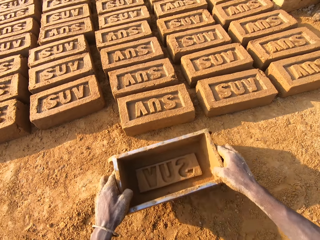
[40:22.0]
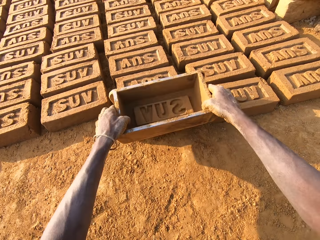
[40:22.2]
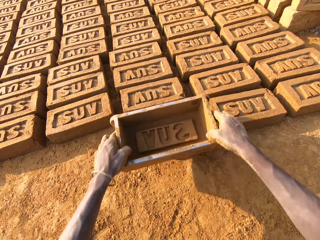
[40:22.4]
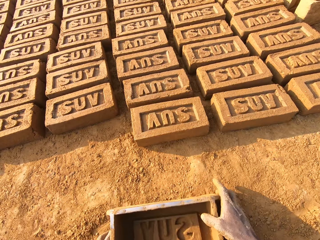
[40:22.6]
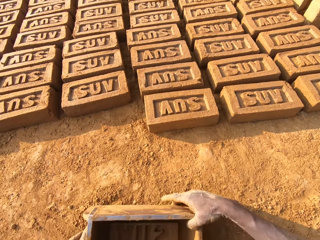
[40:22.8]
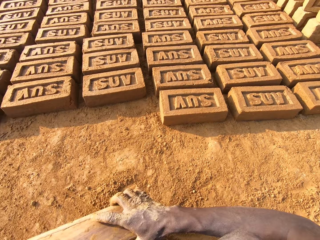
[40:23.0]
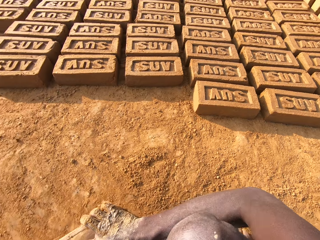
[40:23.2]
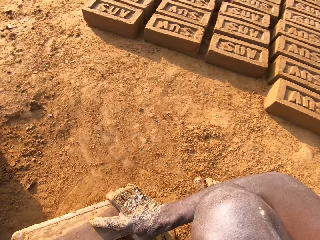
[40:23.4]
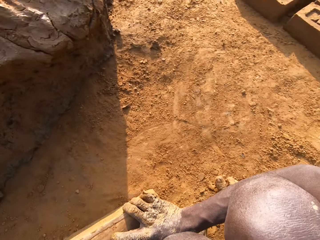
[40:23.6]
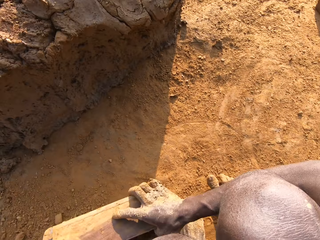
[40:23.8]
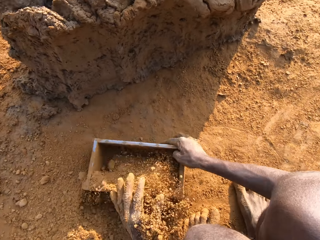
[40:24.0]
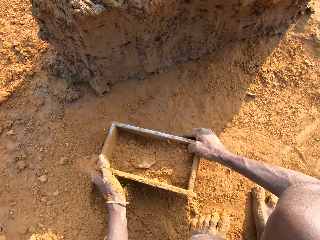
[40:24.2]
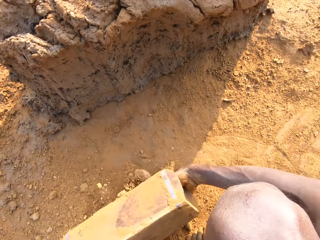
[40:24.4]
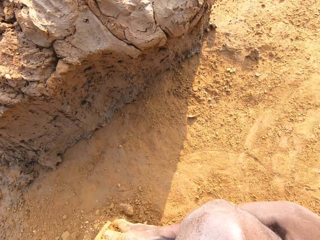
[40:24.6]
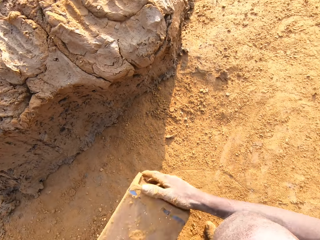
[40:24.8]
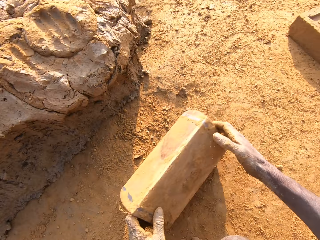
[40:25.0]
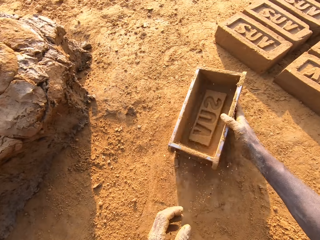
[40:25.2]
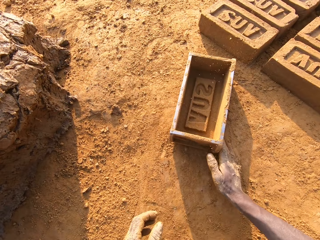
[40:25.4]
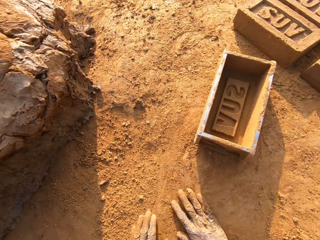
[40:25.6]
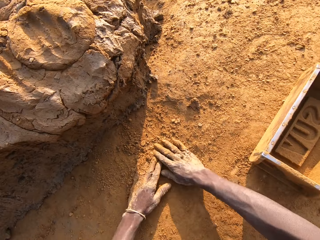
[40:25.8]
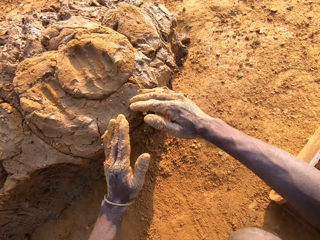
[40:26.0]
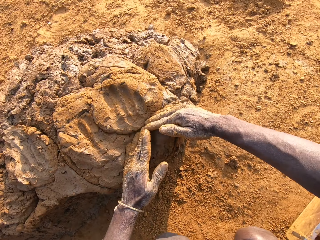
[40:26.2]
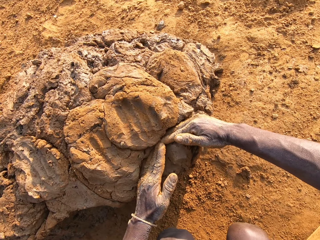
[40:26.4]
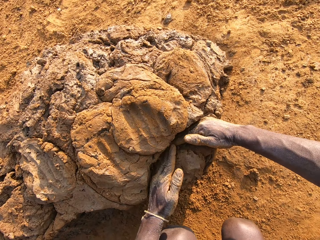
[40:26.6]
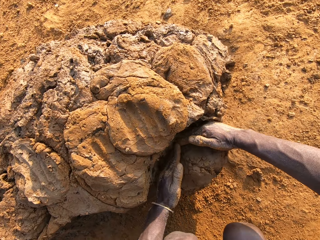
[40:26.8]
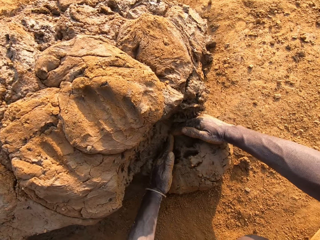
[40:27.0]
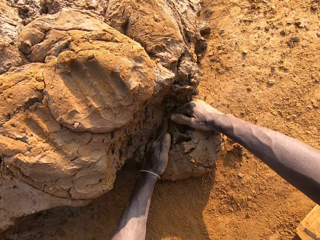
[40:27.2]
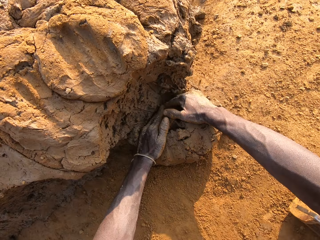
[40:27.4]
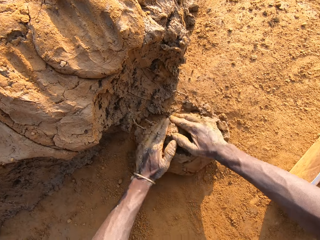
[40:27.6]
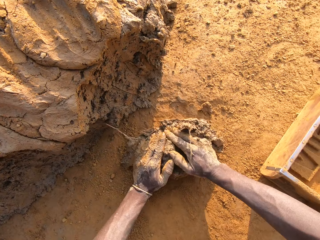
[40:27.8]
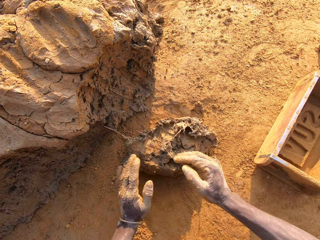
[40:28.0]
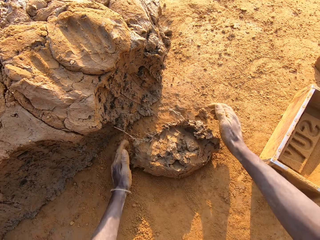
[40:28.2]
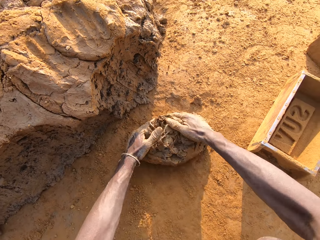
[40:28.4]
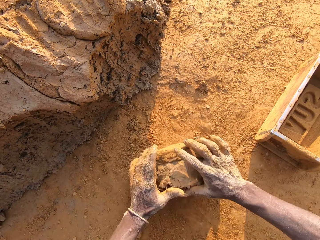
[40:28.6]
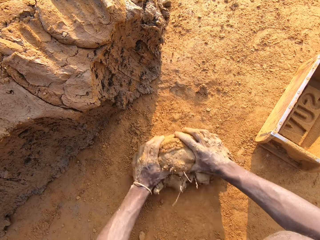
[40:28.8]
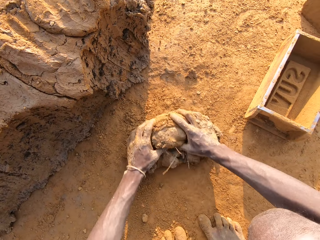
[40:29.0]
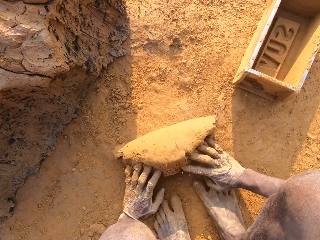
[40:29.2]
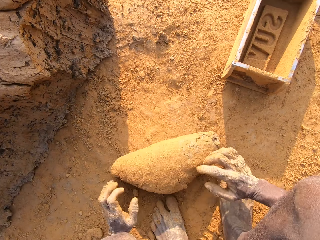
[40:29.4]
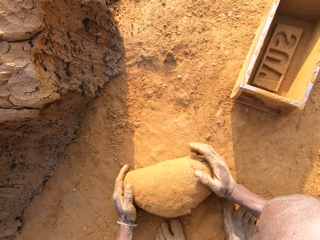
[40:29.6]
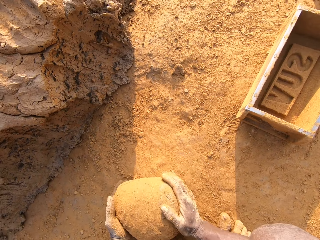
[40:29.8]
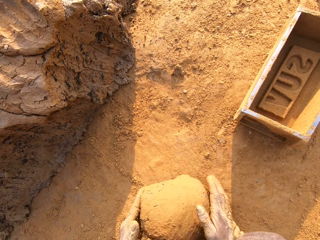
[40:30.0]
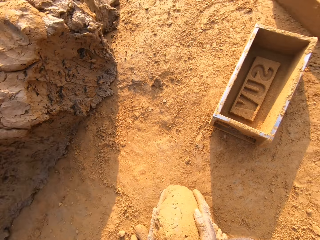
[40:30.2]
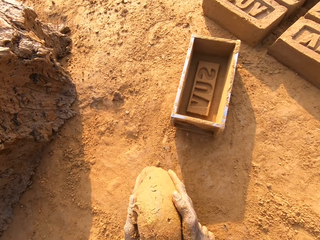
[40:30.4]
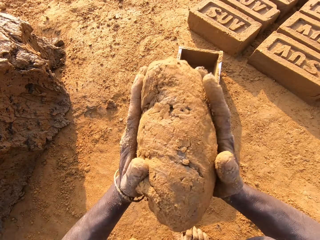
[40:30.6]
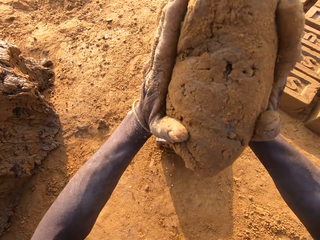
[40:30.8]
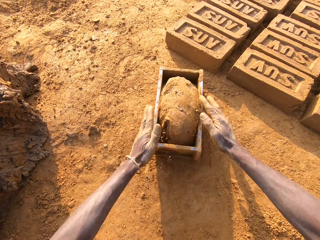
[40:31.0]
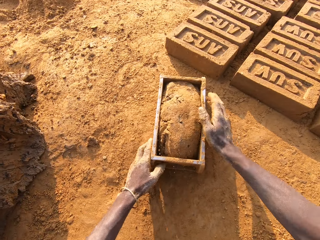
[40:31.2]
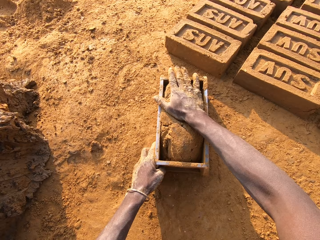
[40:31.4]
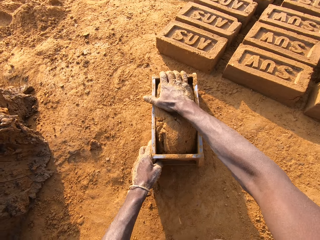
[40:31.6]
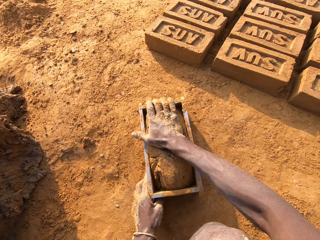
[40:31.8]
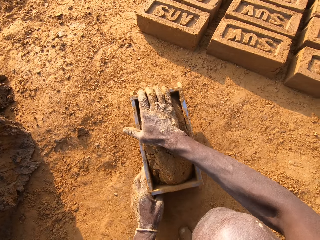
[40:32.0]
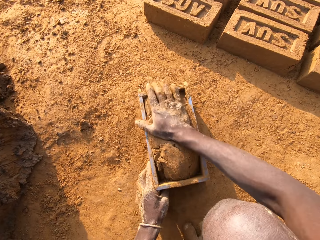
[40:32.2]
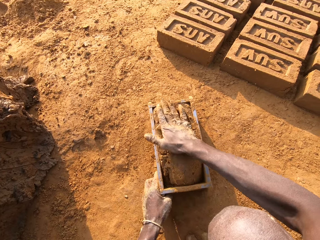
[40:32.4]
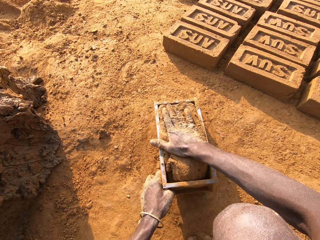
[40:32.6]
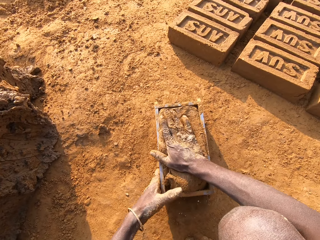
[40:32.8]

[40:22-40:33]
The camera wearer picks up the brick mould. He taps the brick with the brick mould in his hands. He presses the brick with the brick mould. He places the brick mould on the ground. He picks up the brick mould. He moves close to the heap of mortar or clay. He puts sand in the brick mould. He packs sand on the ground with the brick mould. He pours the sand in the brick mould on the ground. He puts the brick mould on the ground. He slides his hands on the ground. He touches the ground. He cuts out a portion of mortar from the heap of mortar with his hands. He molds the mortar on the ground. He picks up the clay. He puts the clay in the brick mould. He moves the brick mould. He presses the clay in the brick mould.

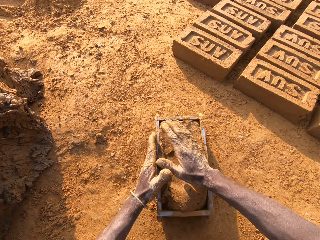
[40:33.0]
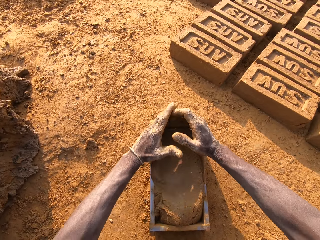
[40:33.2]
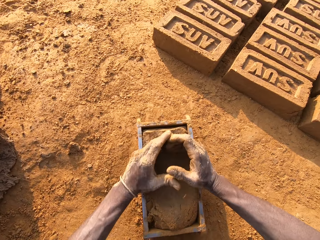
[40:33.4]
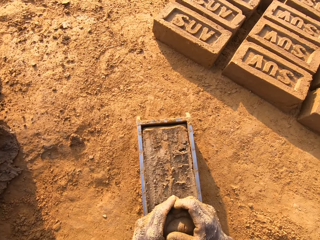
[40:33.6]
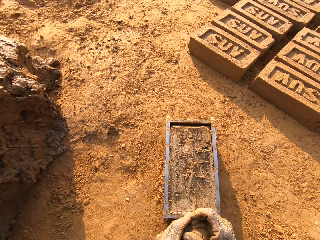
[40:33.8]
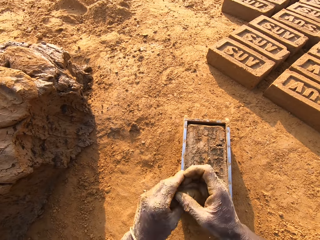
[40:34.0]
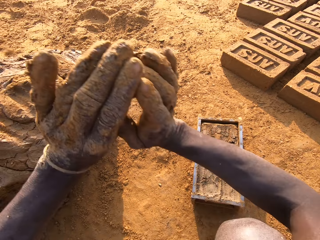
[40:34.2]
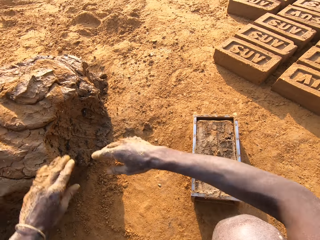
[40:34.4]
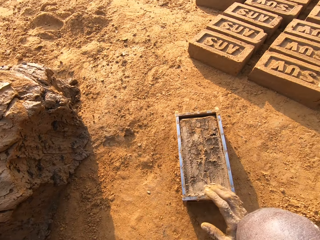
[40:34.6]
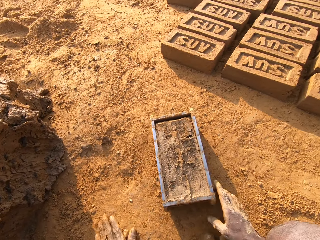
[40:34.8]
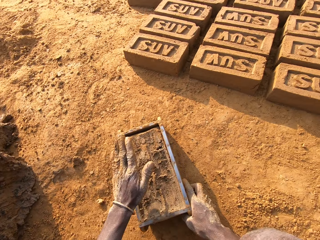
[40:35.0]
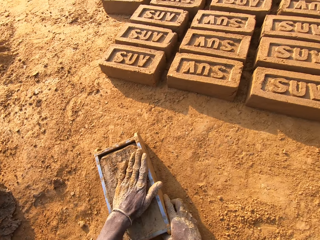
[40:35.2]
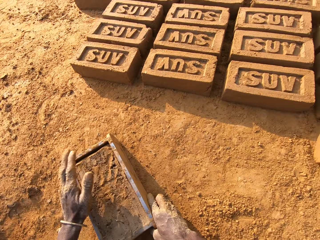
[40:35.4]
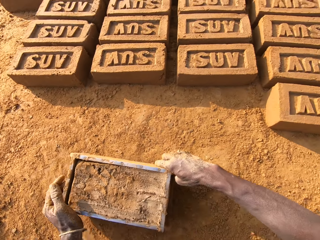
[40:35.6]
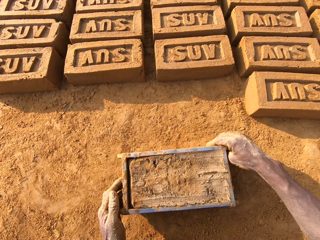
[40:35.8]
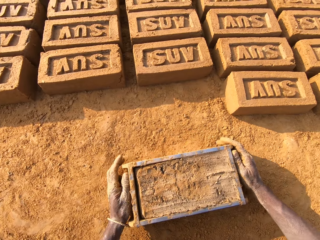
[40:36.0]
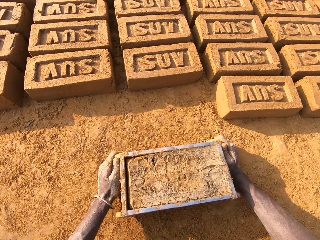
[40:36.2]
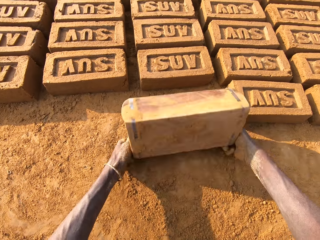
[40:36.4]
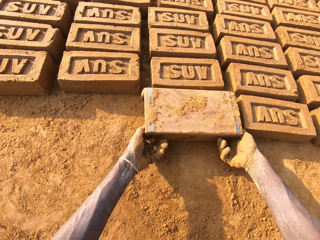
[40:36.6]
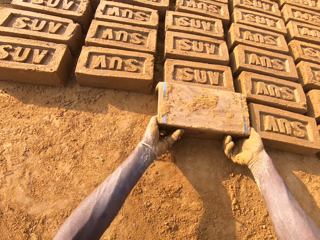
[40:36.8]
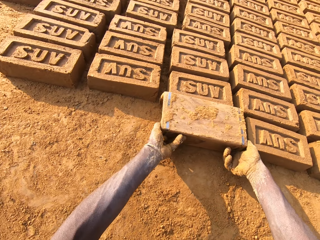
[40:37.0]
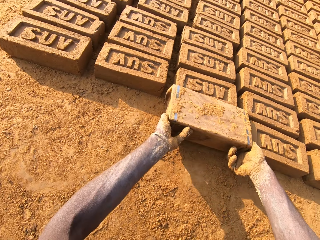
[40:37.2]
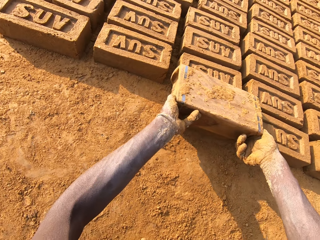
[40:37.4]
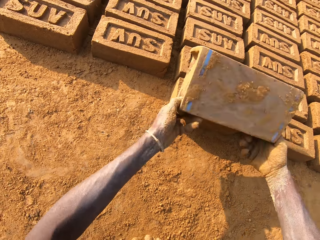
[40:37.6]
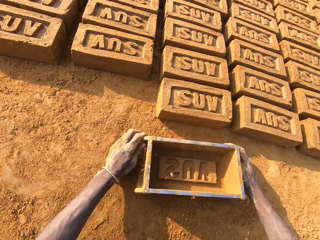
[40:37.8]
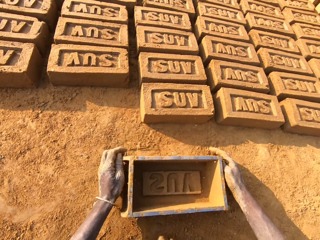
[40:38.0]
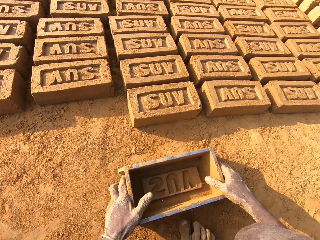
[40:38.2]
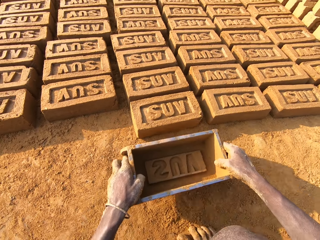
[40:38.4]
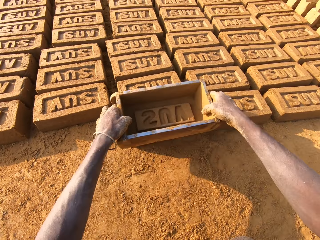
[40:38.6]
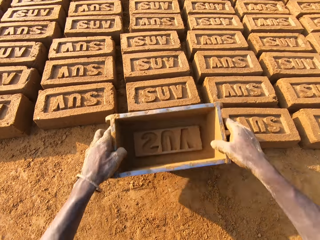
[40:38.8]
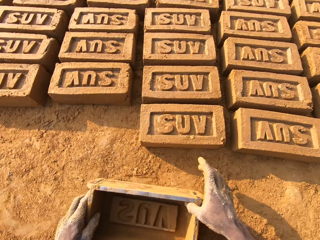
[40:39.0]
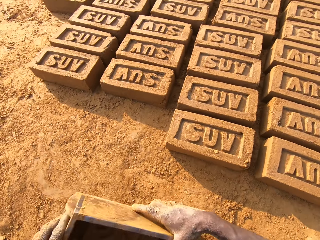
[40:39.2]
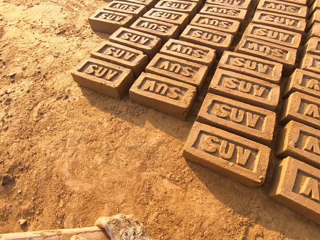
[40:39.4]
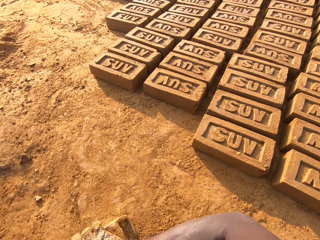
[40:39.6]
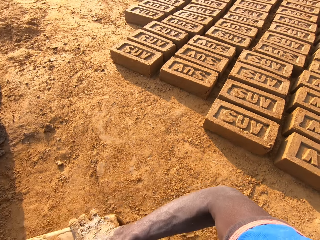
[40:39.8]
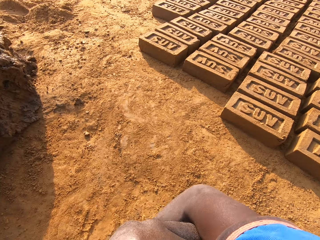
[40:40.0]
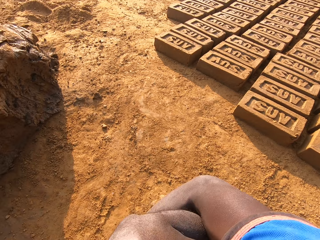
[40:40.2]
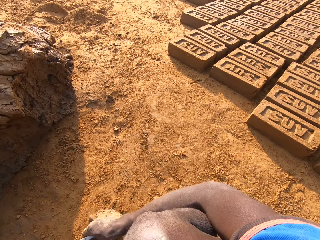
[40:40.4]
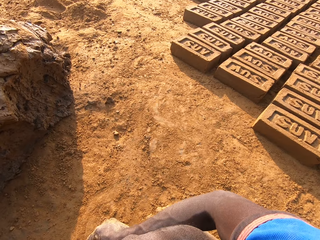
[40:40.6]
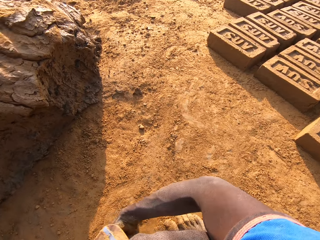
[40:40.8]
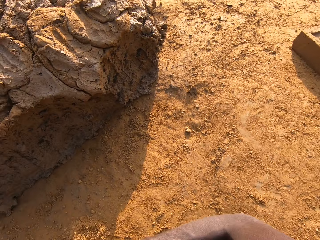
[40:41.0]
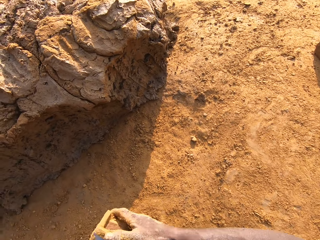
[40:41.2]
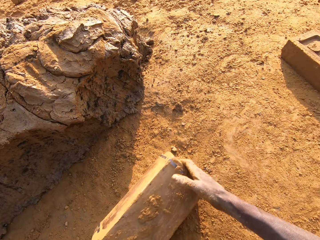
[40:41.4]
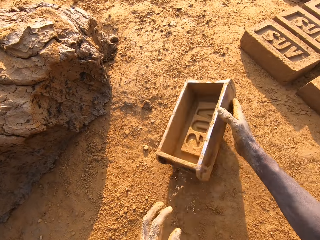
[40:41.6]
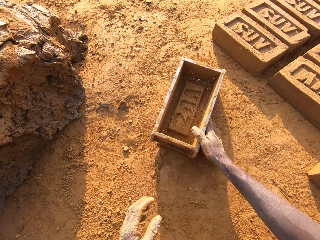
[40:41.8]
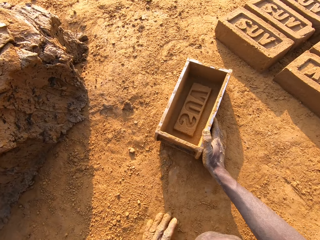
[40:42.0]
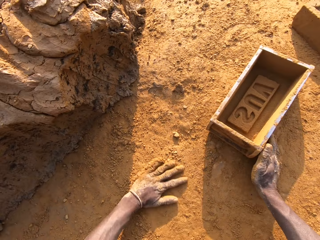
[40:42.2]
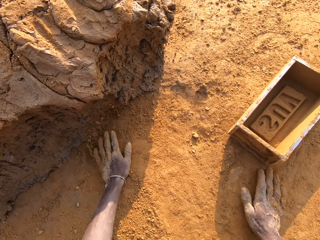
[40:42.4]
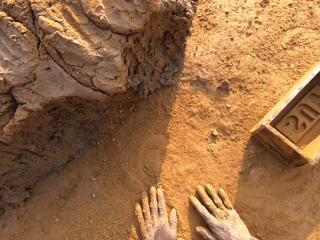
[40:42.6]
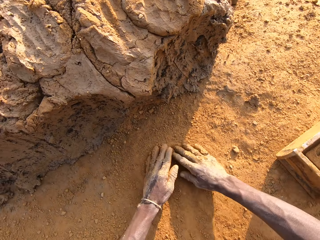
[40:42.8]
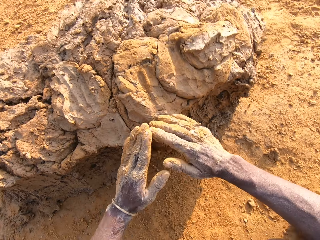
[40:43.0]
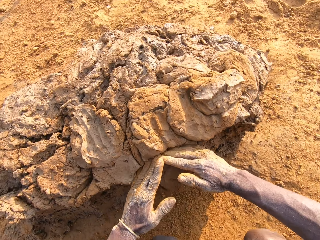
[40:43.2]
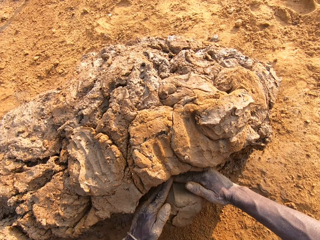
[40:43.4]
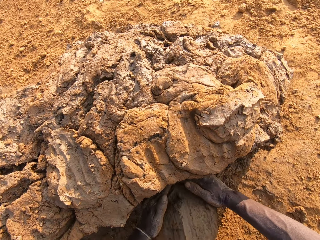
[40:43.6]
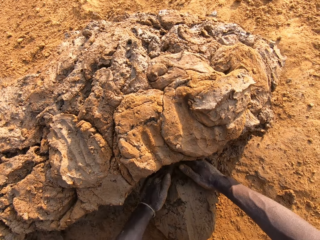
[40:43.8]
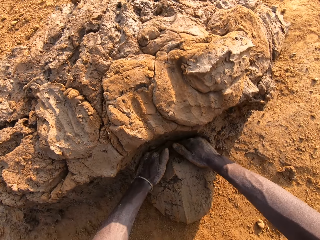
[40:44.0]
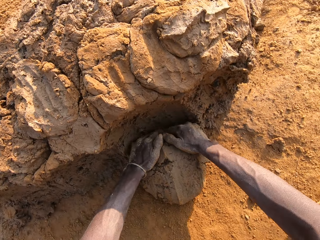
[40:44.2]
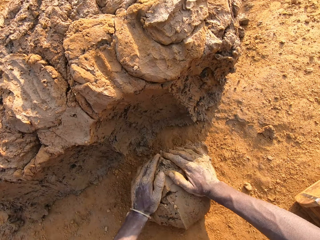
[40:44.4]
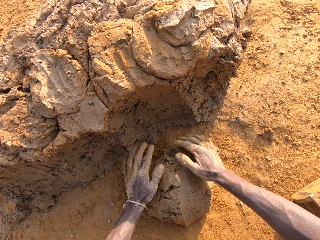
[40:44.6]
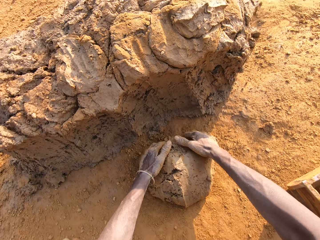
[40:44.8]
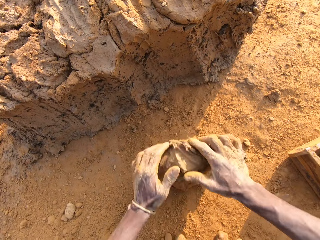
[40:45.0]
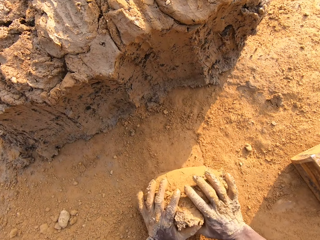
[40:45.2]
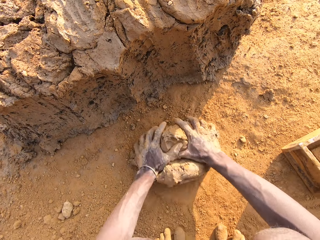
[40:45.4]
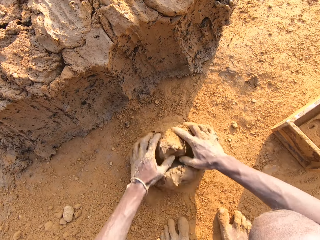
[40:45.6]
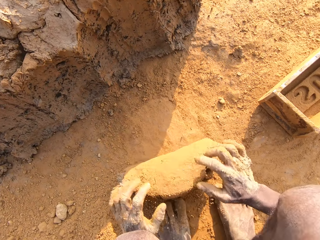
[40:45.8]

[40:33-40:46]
The camera wearer scrapes mortar or clay from the brick mold with his hands. He drops the portion of mortar in his hands on the heap of mortar. He scoops sand with his hand. He touches the sand on the ground with his left hand. He holds the brick mold and applies the sand in the clay. He beats the mortar in the brick mold with the sand in his left hand. He moves the brick mold closer to the bricks aligned on the ground. He flips the brick mold upside down. He removes the brick mold from the brick. He places the brick mold on the ground and picks the brick mold. He taps the brick with the brick mold in his hands. He presses the brick with the brick mold. He moves close to the heap of mortar. He picks the brick mold. He puts sand in the brick mold. He packs sand on the ground with the brick mold. He pours the sand in the brick mold on the ground. He puts the brick mold on the ground. He touches the ground. He slides his hands on the ground. He cuts out a portion of mortar from the heap of mortar with his hands. He rolls the clay. He molds the mortar on the ground.
